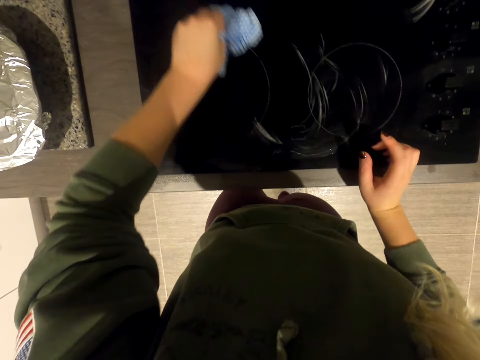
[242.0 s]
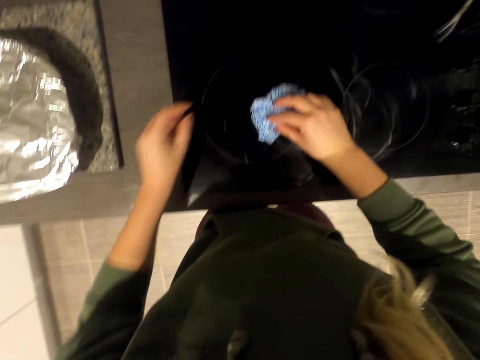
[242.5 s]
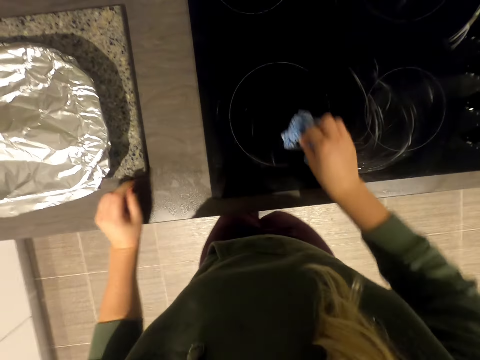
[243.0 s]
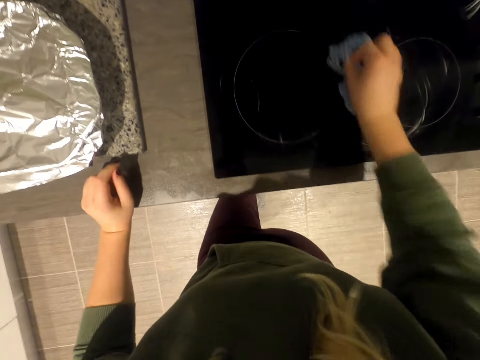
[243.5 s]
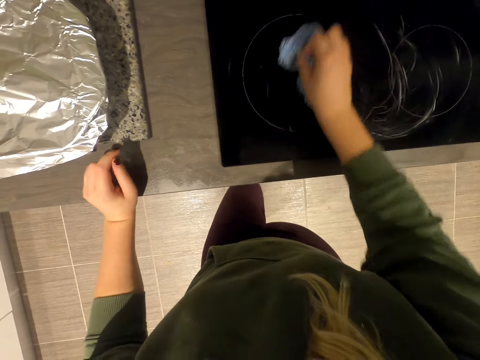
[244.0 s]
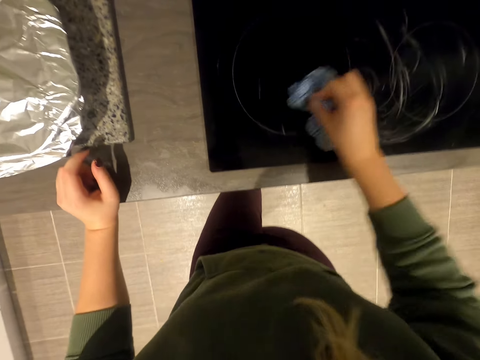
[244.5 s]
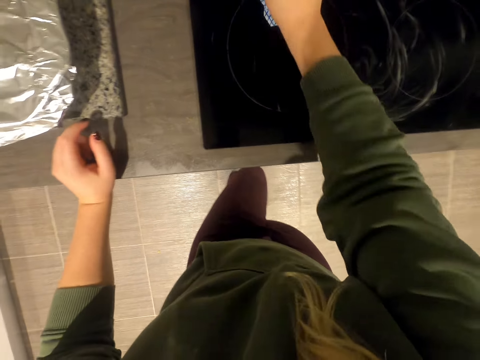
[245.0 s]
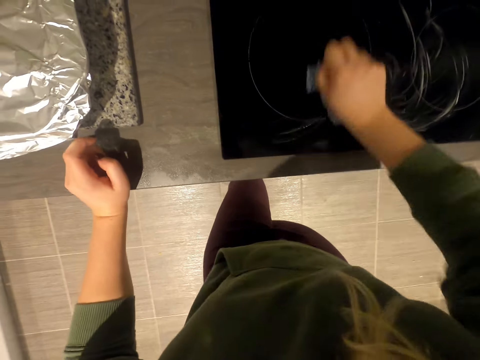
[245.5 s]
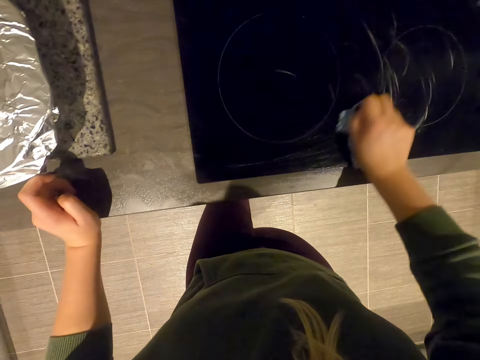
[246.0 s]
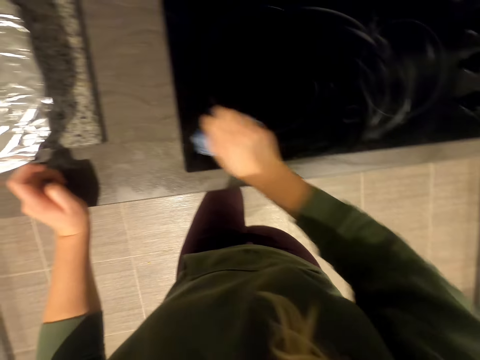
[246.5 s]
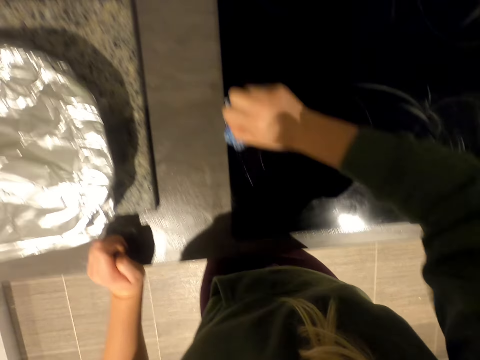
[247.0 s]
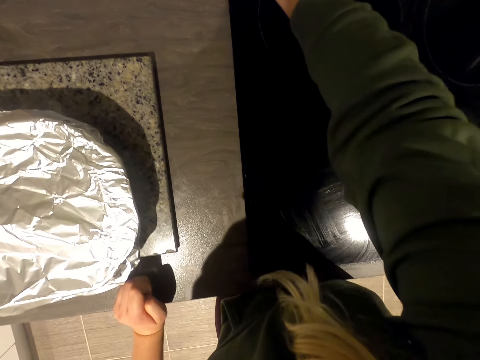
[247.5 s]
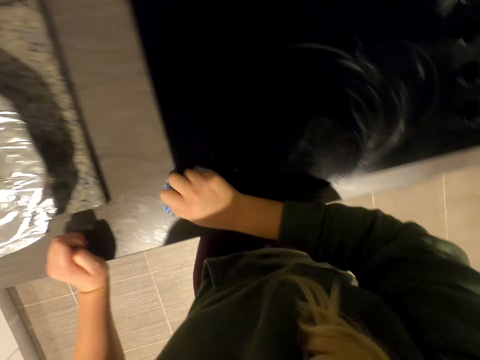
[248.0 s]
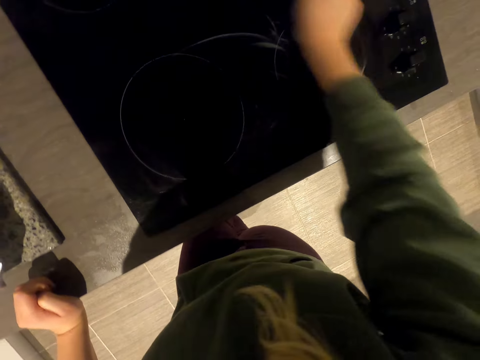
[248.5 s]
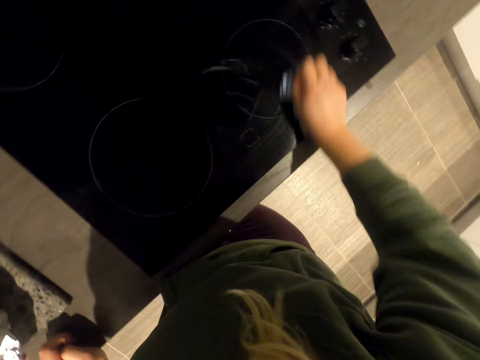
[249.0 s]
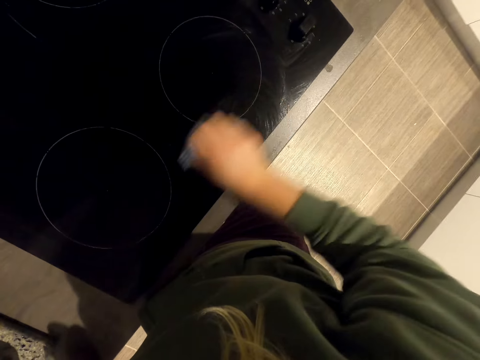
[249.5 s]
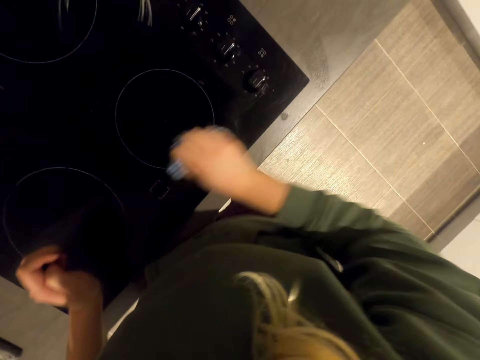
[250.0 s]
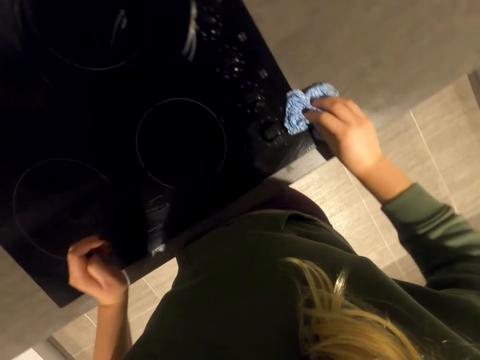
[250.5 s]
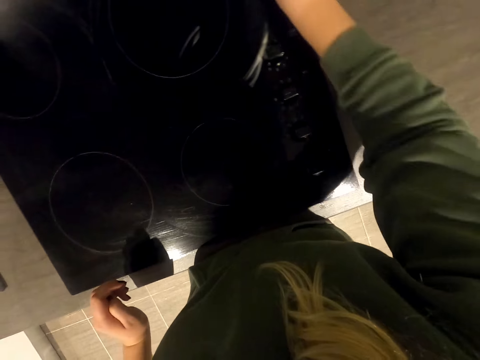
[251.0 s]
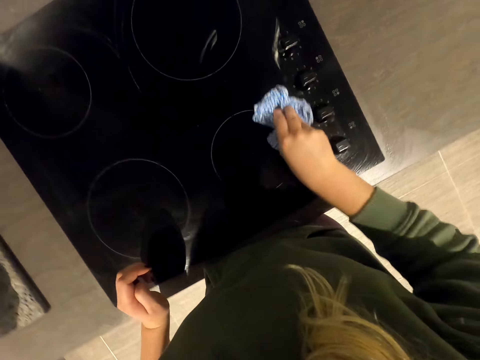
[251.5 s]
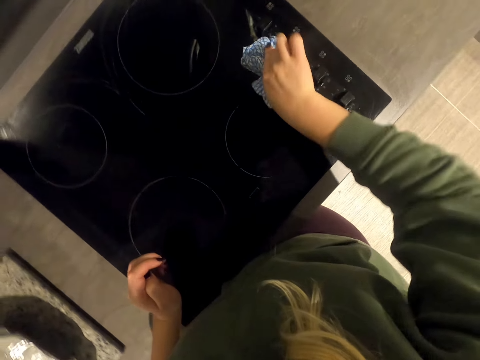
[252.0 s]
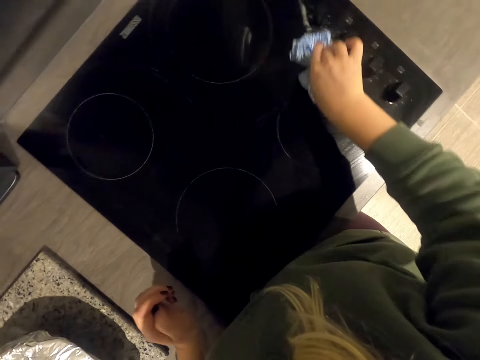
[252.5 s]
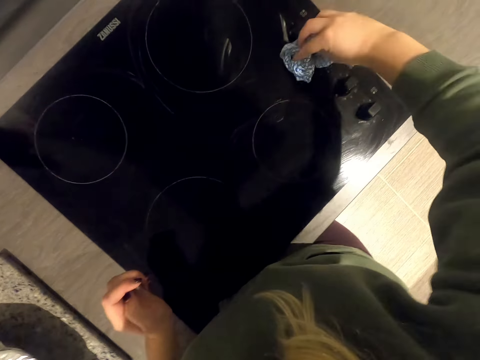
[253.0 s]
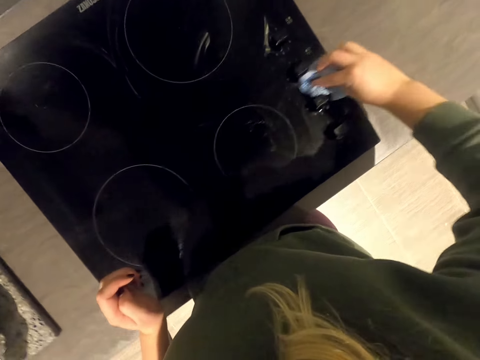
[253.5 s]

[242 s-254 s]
The camera wearer holds the cloth with the other hand and wipes the cooker.

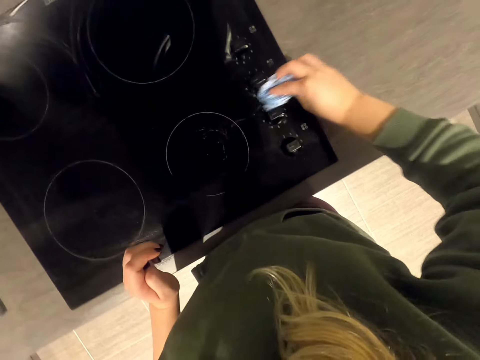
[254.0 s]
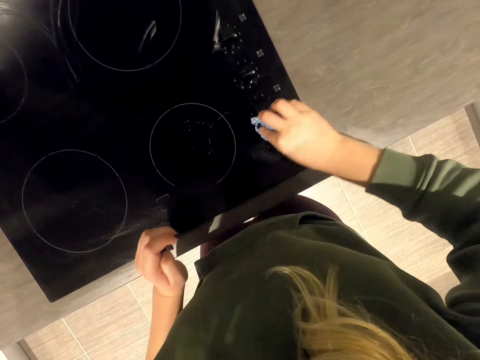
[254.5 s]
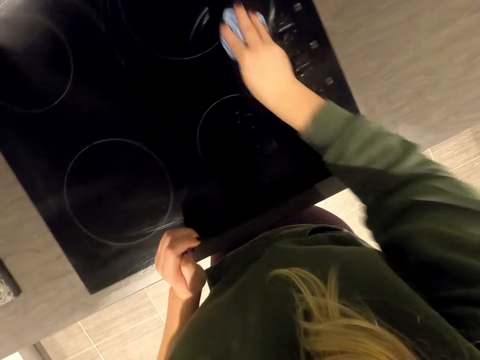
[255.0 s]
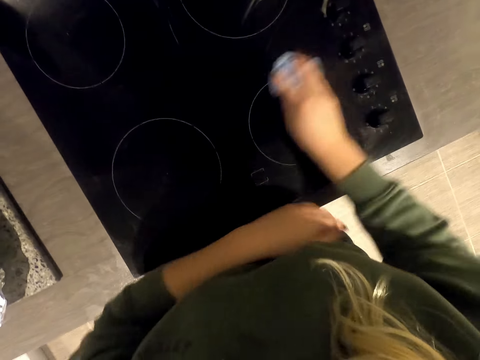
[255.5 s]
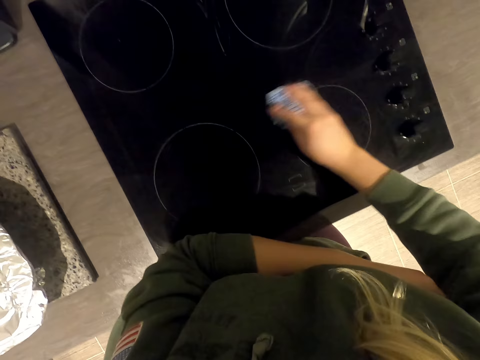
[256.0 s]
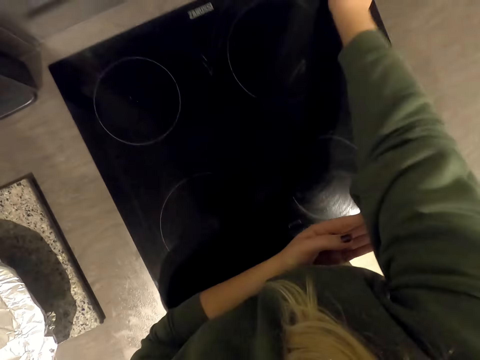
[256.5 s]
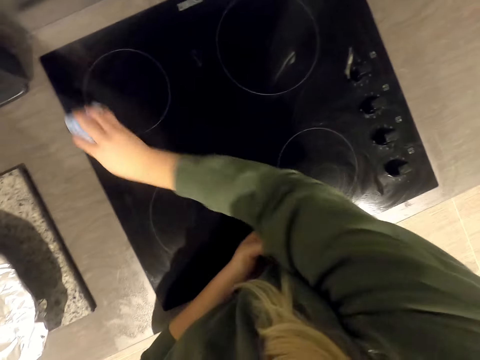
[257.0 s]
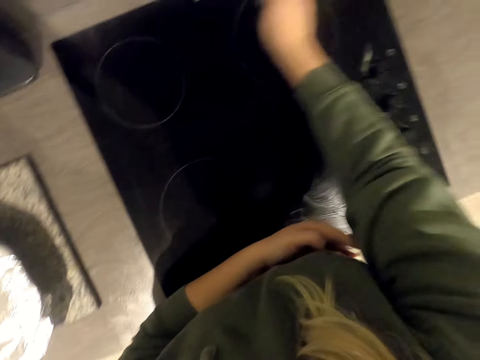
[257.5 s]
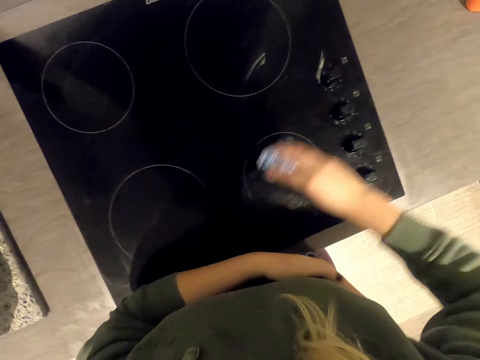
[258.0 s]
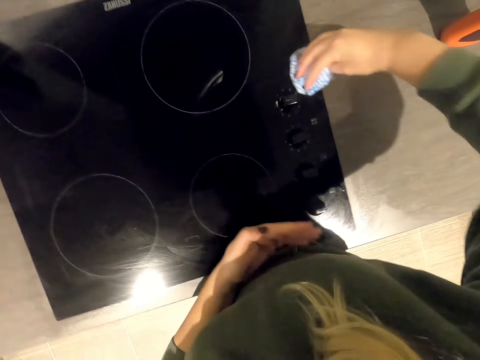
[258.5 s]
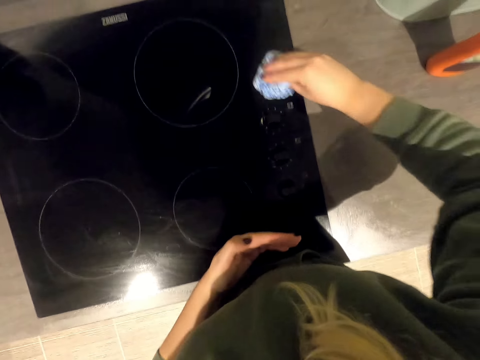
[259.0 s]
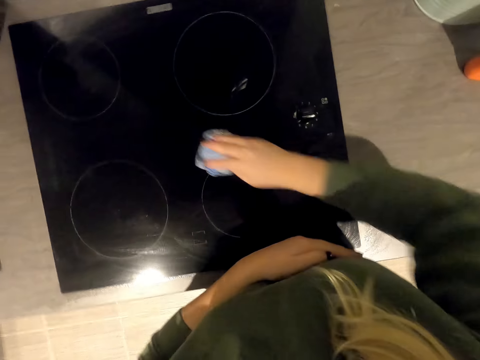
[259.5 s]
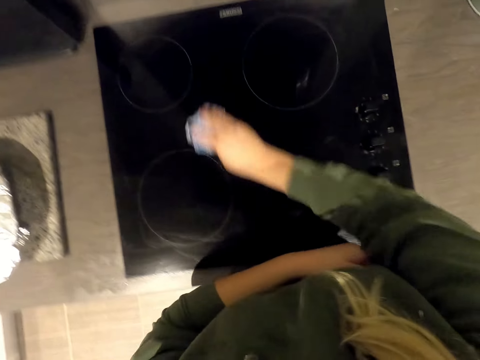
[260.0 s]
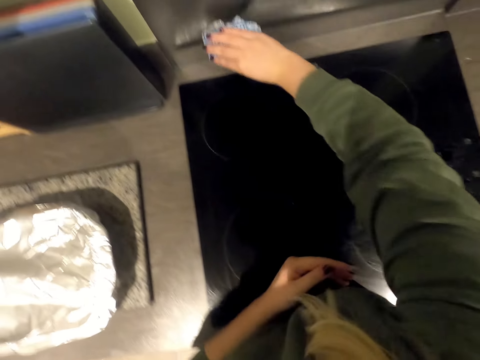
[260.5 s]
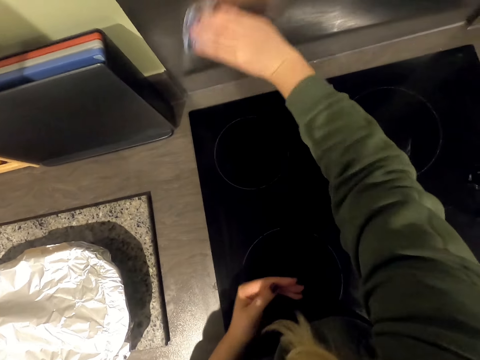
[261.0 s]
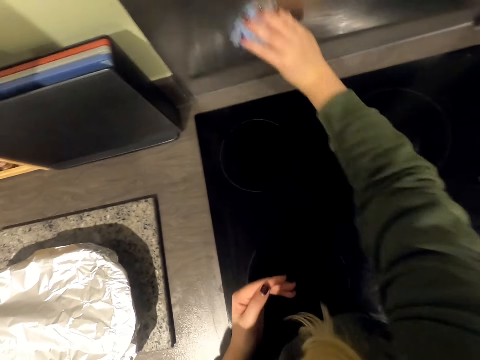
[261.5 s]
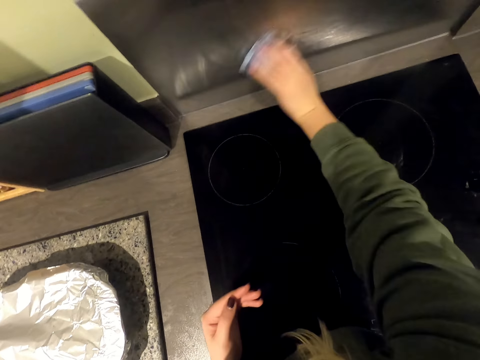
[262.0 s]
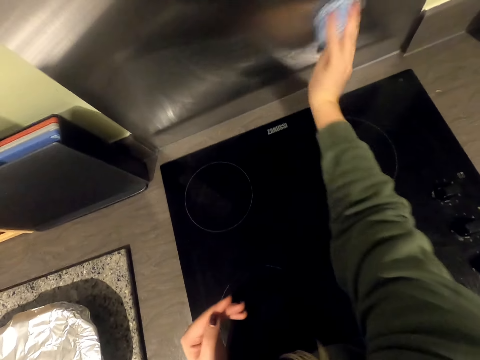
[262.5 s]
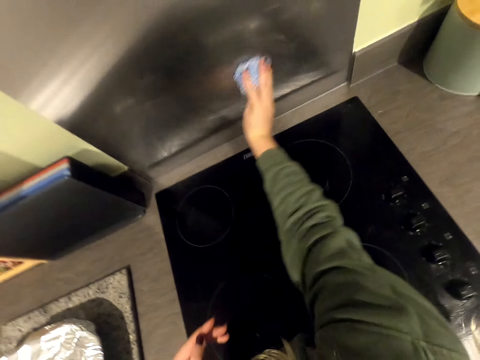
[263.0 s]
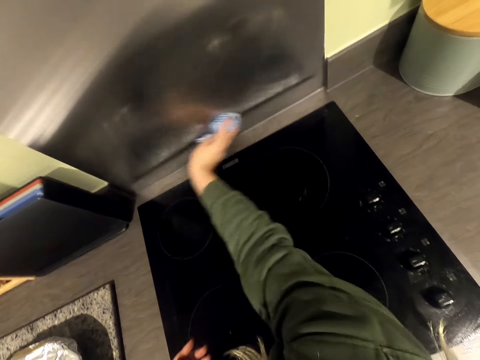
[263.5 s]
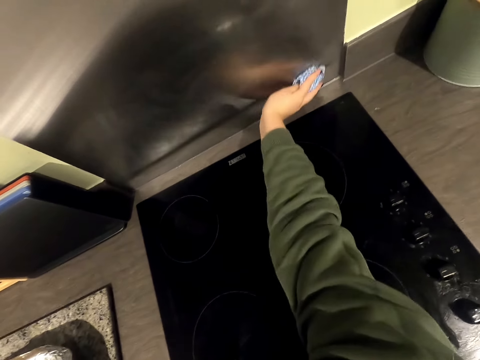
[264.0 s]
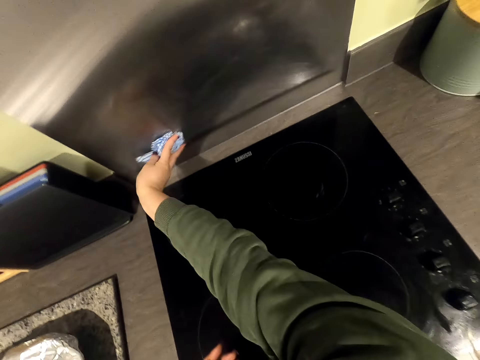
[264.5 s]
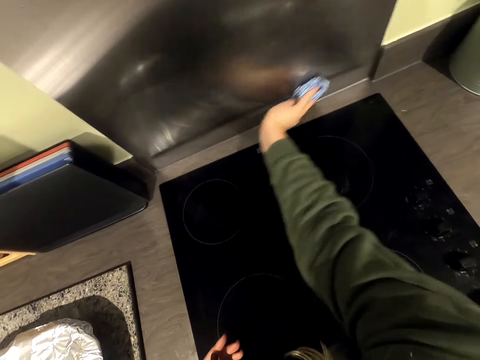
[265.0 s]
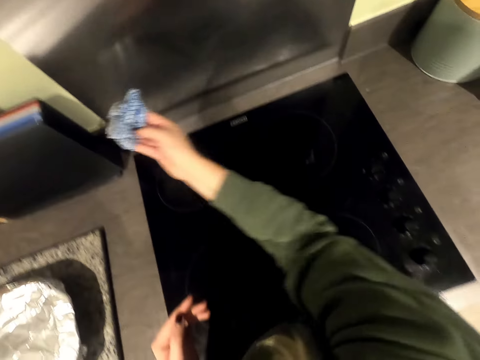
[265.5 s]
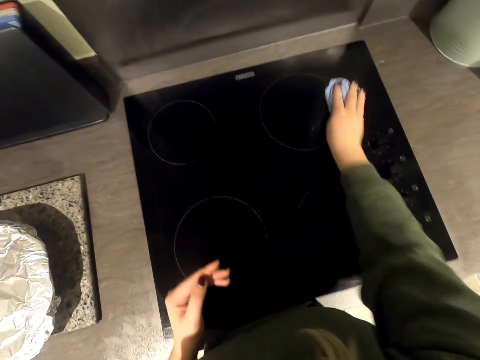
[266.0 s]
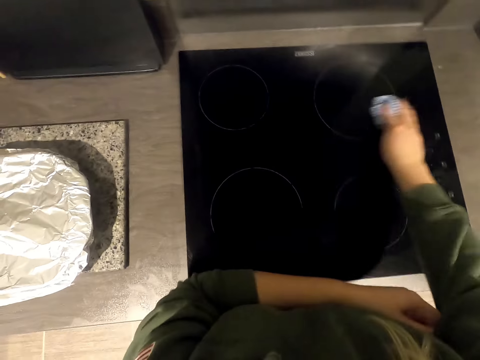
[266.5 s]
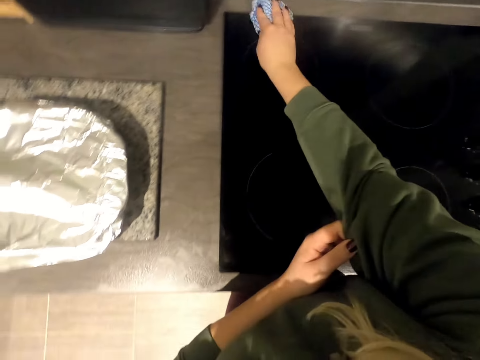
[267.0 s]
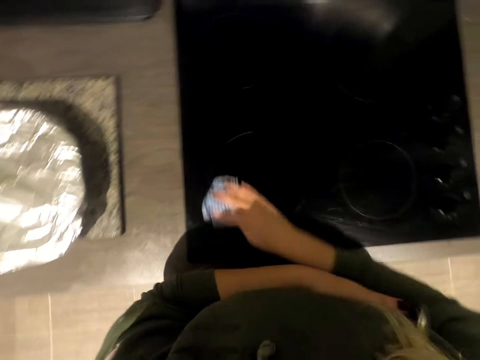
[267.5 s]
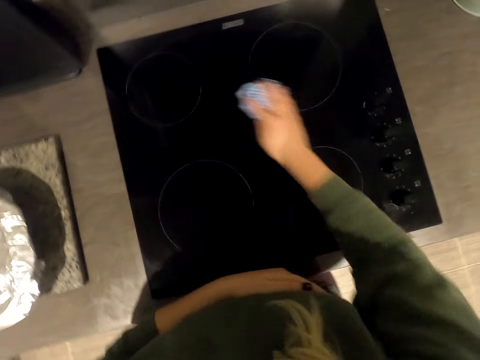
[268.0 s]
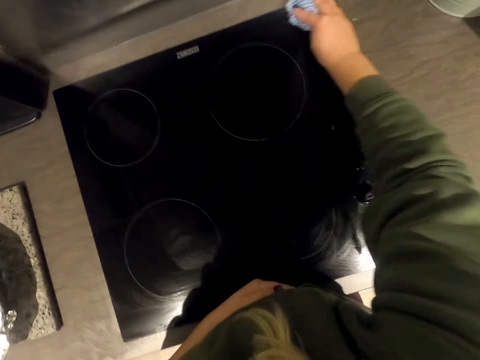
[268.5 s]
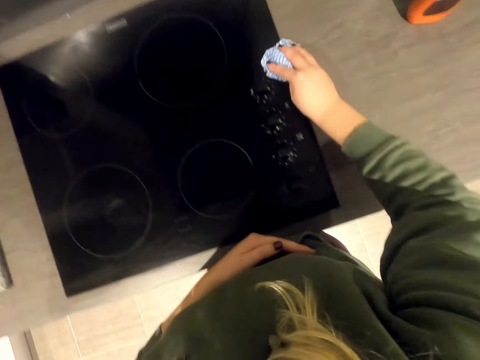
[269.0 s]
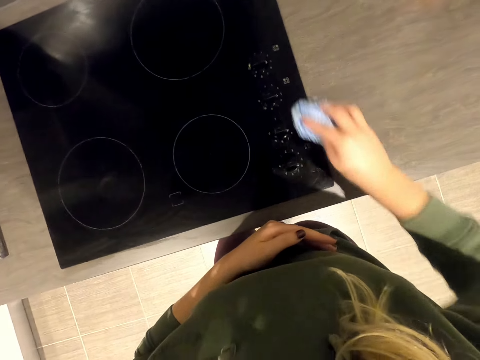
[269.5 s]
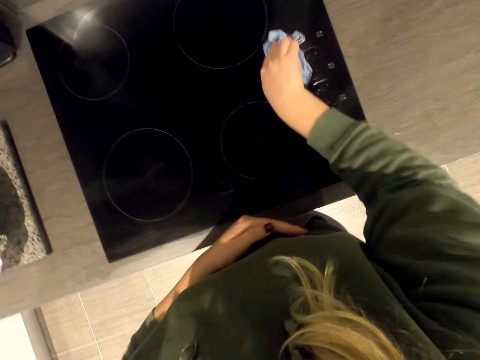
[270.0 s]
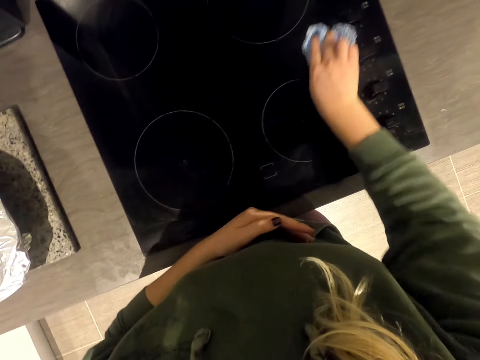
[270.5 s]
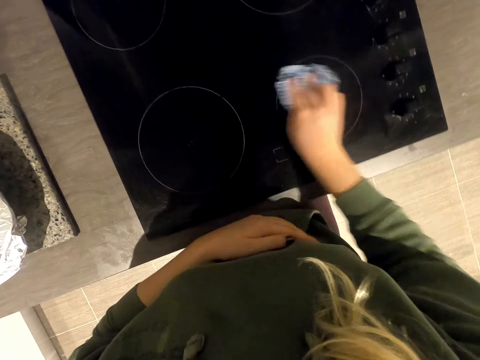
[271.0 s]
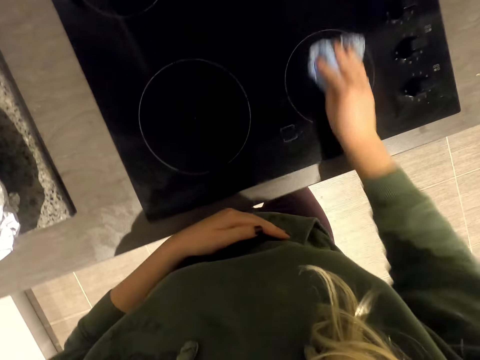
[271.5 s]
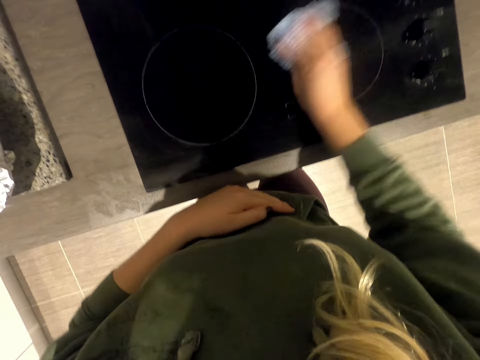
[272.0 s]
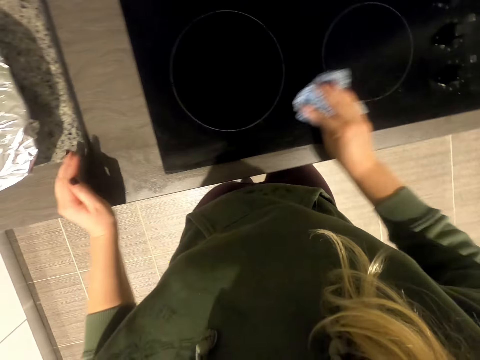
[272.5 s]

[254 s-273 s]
The camera wearer pulls the sleeve. They pull the sleeve again.
